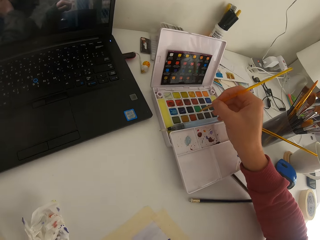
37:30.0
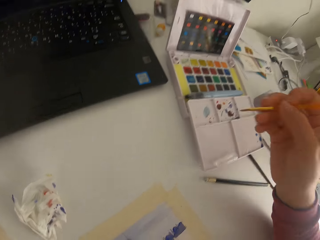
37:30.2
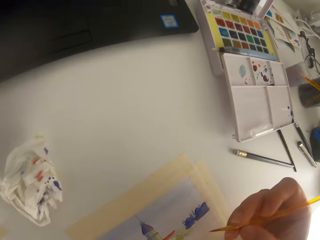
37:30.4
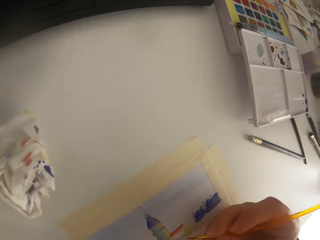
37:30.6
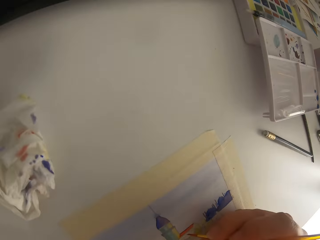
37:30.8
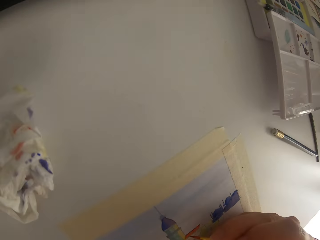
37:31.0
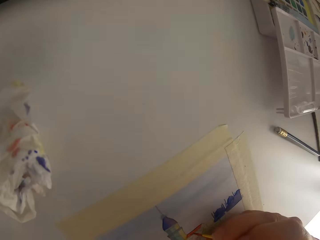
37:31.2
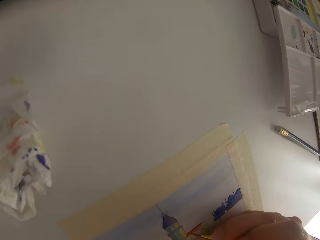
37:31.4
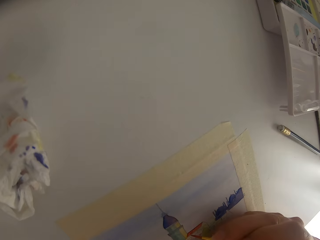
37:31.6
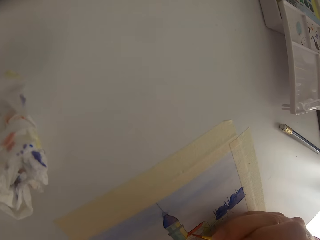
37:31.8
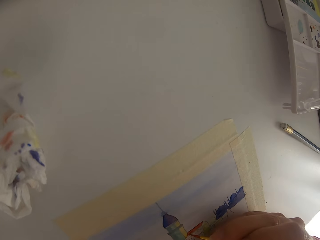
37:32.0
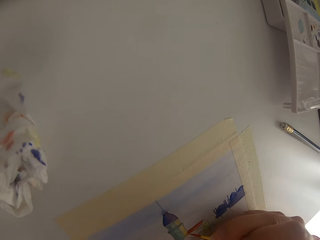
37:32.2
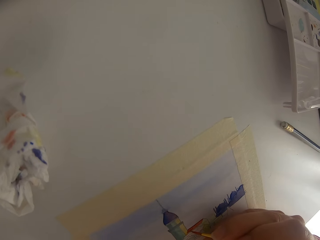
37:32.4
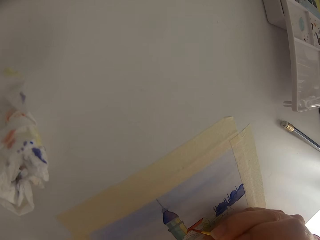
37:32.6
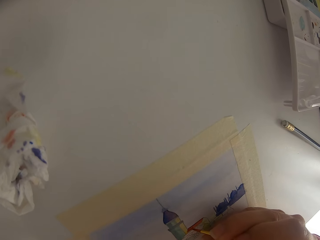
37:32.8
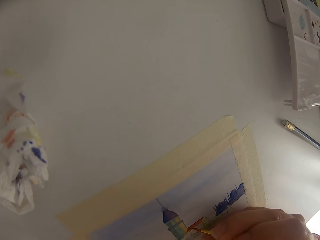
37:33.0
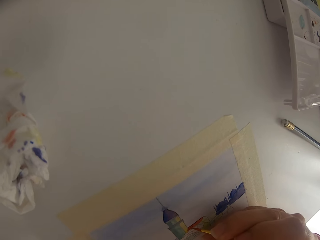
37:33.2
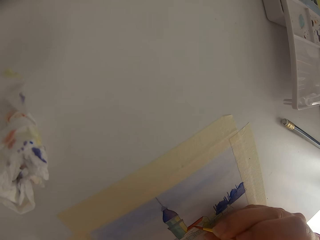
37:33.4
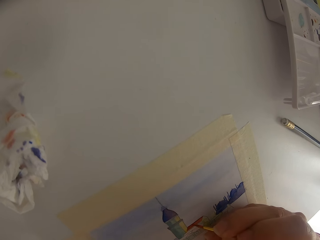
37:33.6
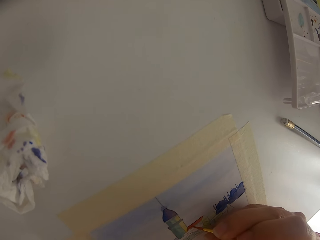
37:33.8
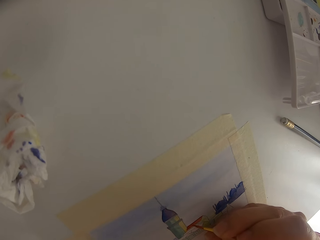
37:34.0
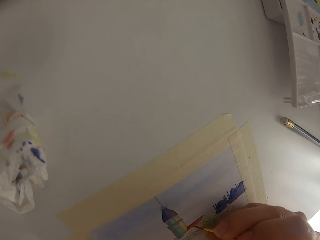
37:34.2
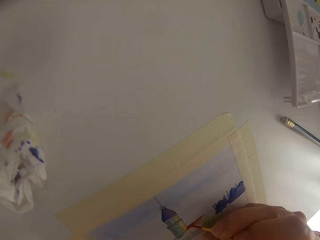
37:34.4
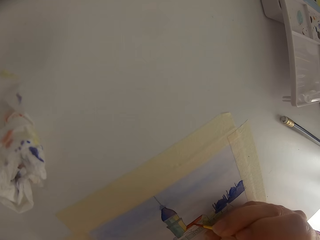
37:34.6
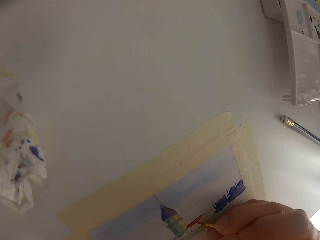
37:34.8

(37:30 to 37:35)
The camera wearer touches the paint brush on solid watercolor.

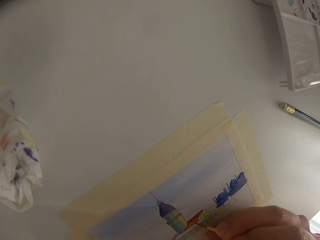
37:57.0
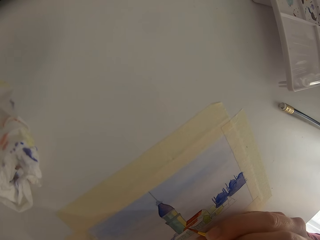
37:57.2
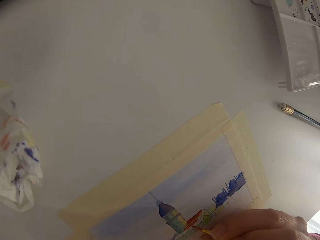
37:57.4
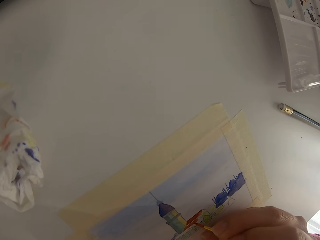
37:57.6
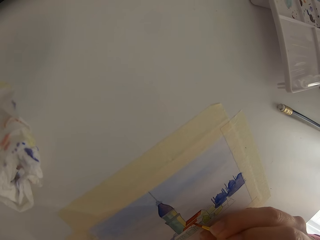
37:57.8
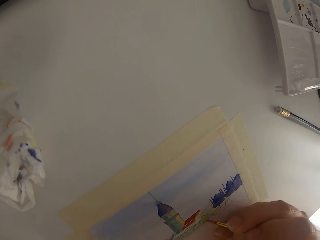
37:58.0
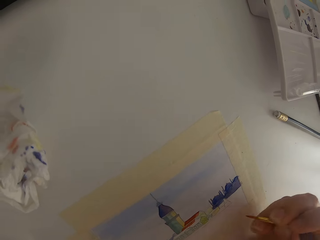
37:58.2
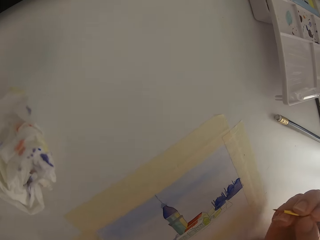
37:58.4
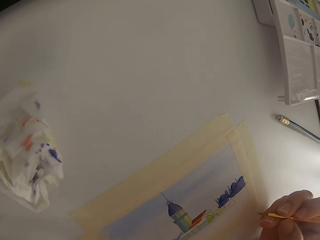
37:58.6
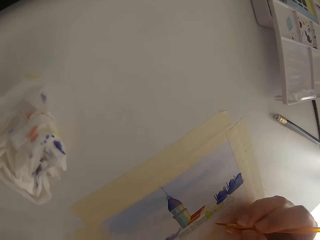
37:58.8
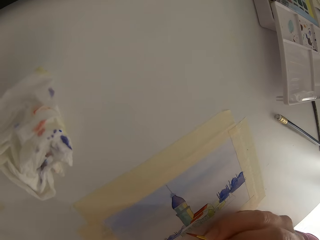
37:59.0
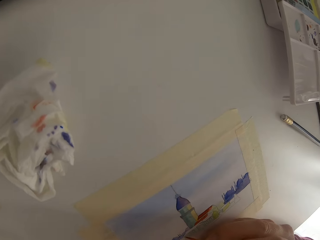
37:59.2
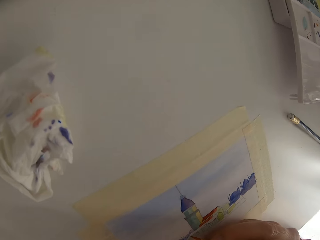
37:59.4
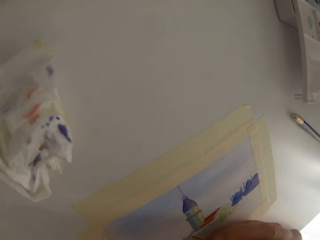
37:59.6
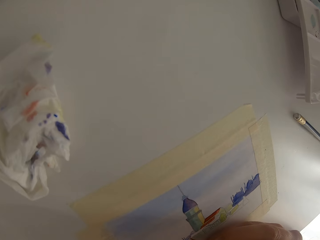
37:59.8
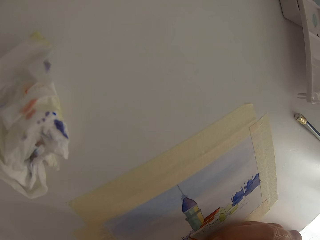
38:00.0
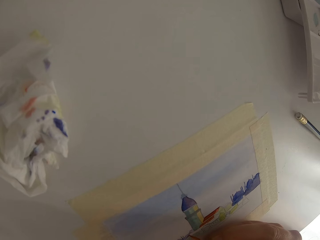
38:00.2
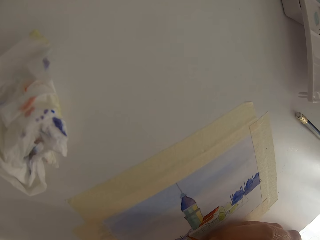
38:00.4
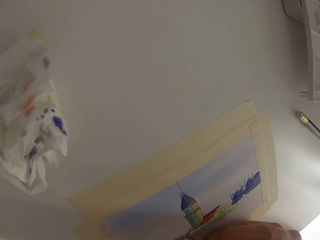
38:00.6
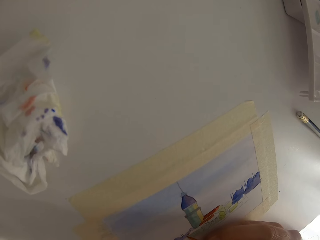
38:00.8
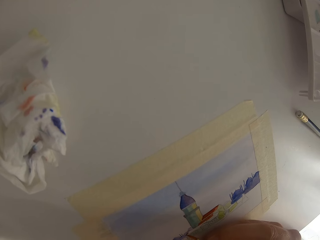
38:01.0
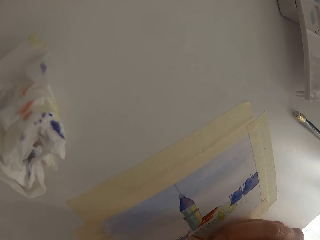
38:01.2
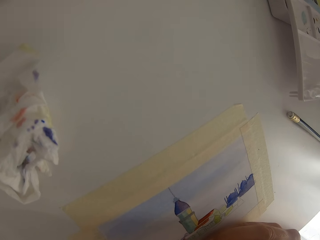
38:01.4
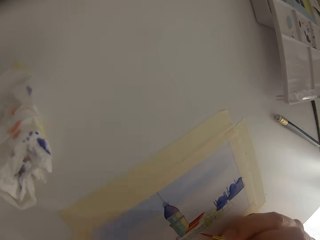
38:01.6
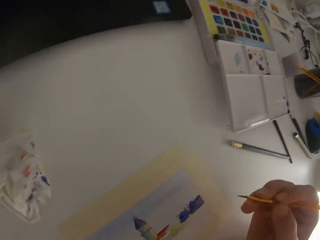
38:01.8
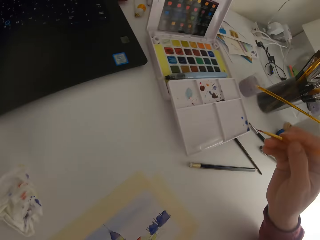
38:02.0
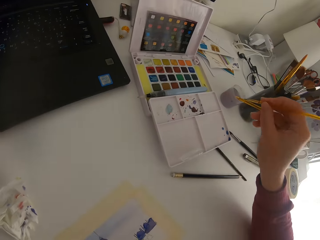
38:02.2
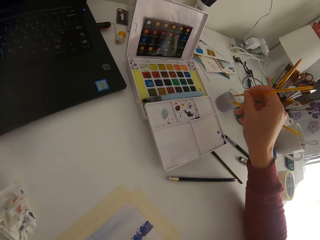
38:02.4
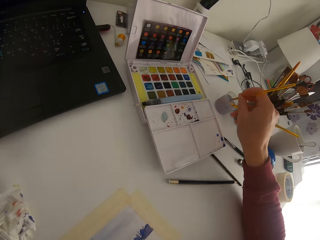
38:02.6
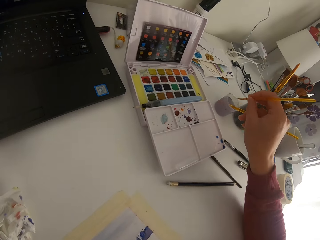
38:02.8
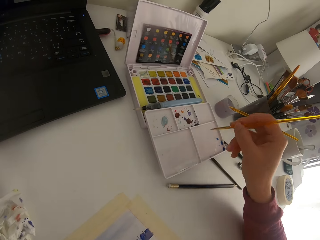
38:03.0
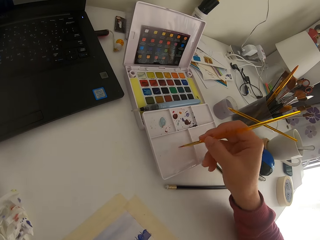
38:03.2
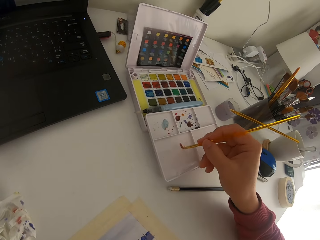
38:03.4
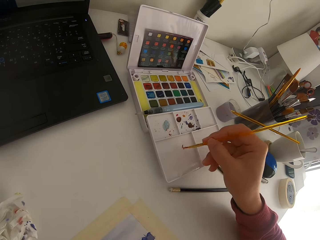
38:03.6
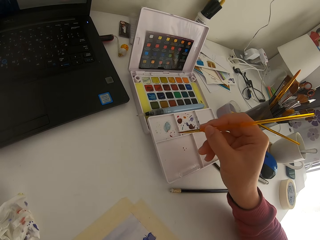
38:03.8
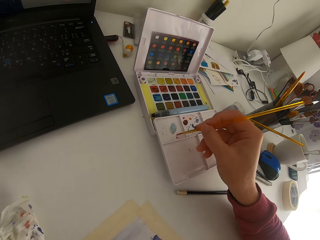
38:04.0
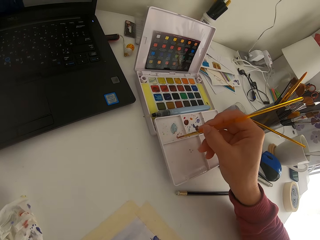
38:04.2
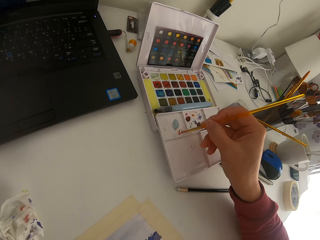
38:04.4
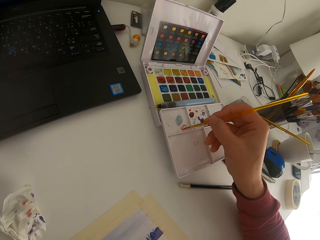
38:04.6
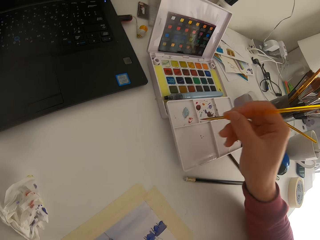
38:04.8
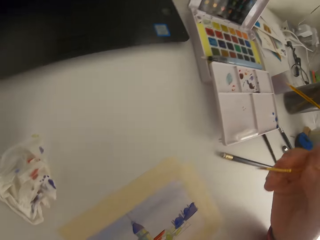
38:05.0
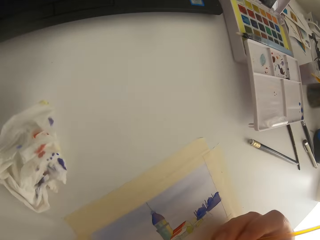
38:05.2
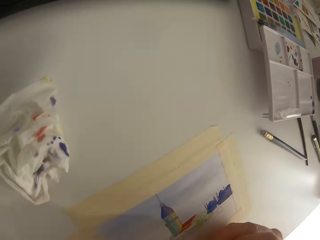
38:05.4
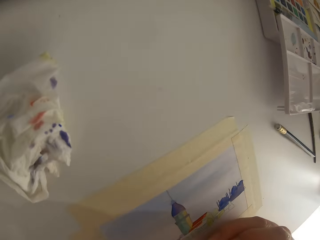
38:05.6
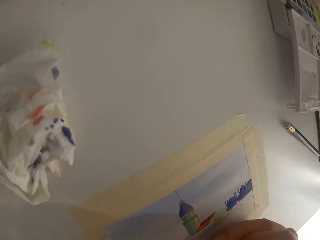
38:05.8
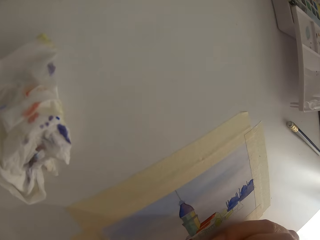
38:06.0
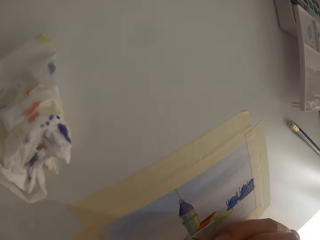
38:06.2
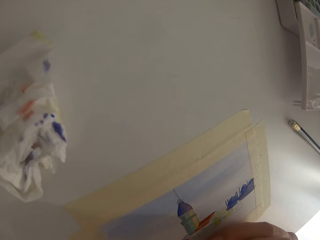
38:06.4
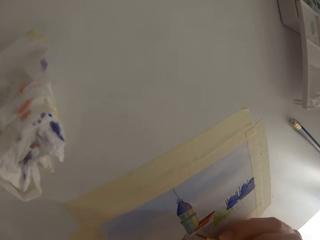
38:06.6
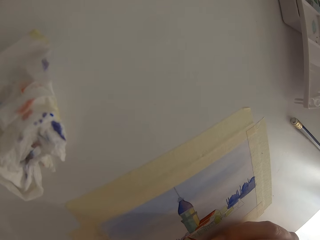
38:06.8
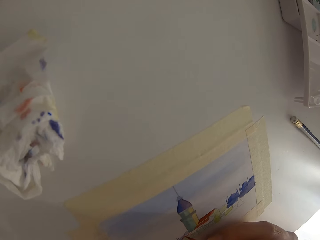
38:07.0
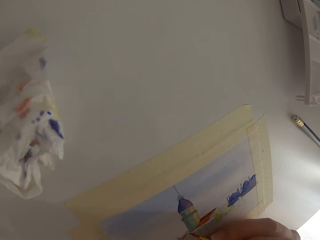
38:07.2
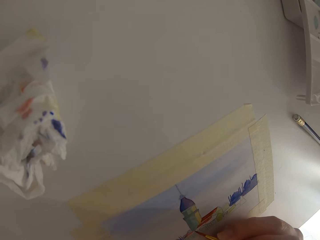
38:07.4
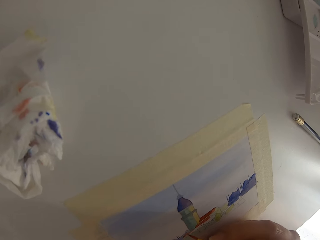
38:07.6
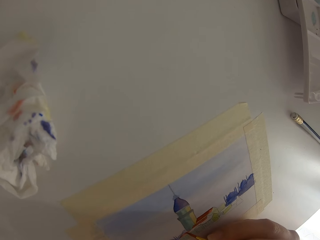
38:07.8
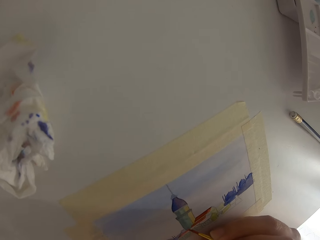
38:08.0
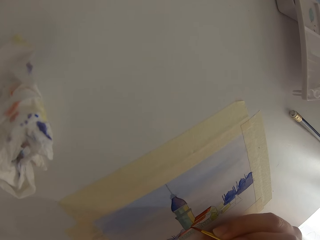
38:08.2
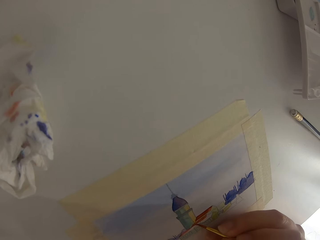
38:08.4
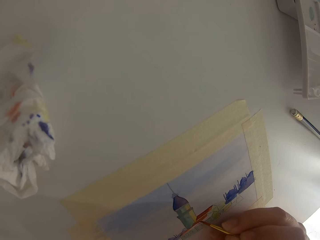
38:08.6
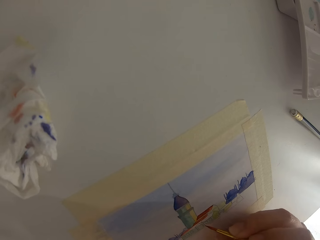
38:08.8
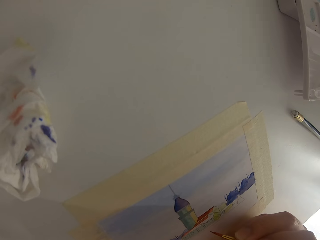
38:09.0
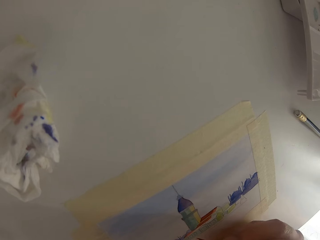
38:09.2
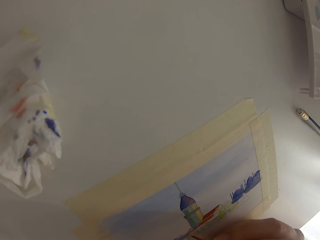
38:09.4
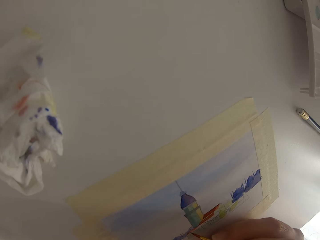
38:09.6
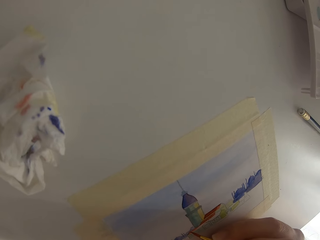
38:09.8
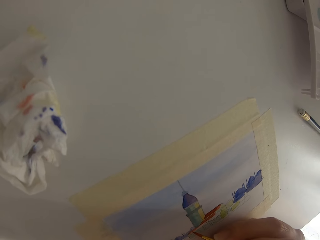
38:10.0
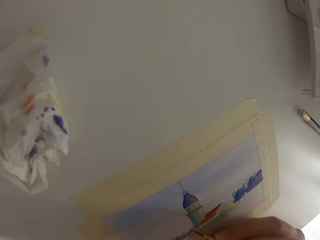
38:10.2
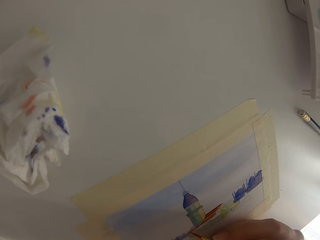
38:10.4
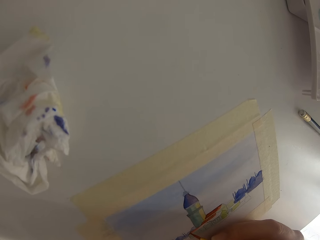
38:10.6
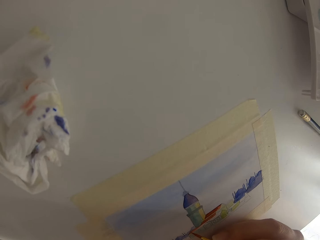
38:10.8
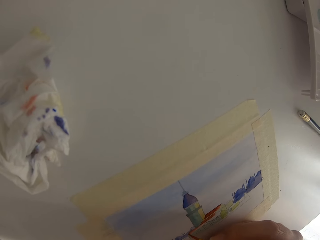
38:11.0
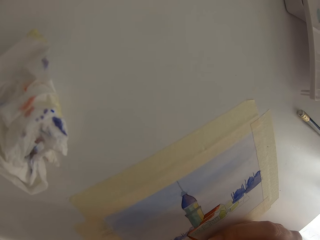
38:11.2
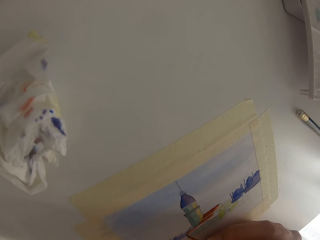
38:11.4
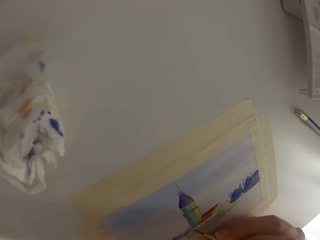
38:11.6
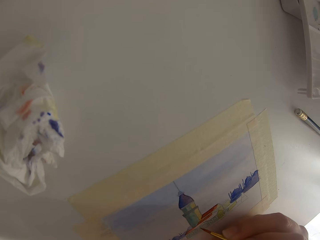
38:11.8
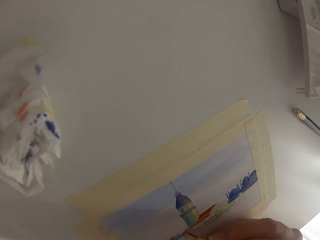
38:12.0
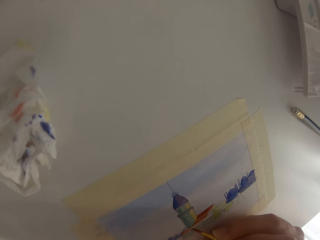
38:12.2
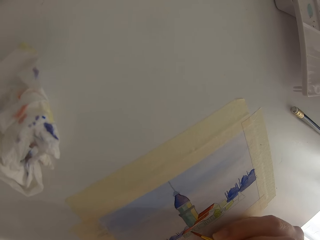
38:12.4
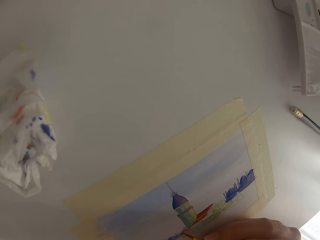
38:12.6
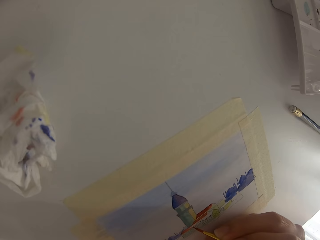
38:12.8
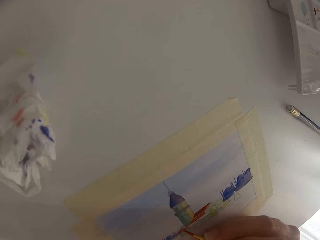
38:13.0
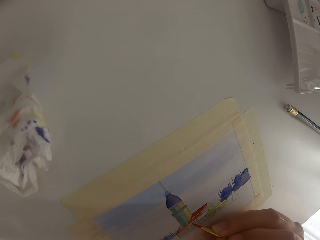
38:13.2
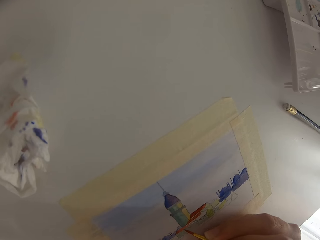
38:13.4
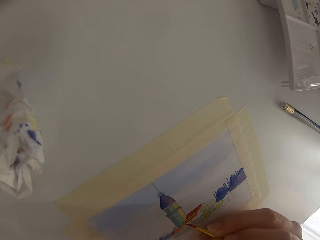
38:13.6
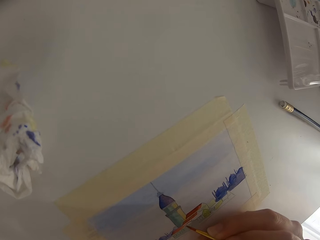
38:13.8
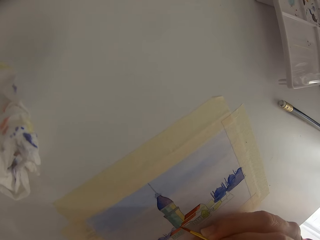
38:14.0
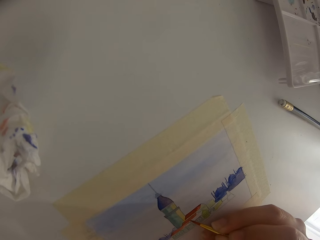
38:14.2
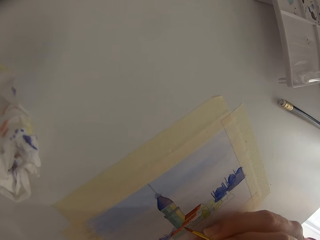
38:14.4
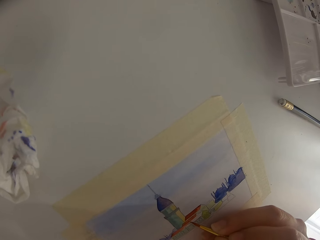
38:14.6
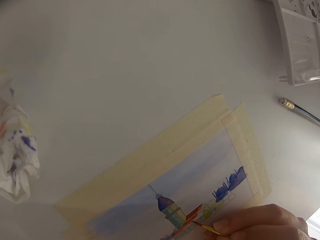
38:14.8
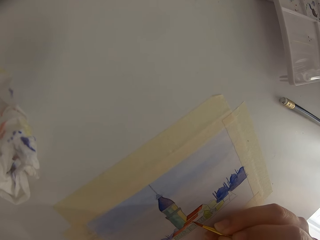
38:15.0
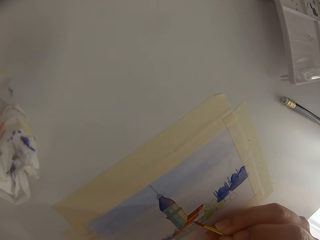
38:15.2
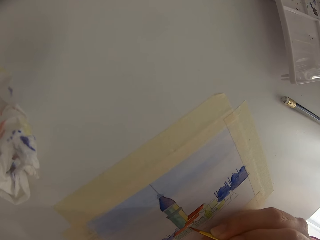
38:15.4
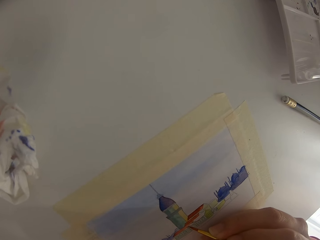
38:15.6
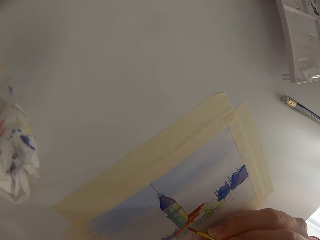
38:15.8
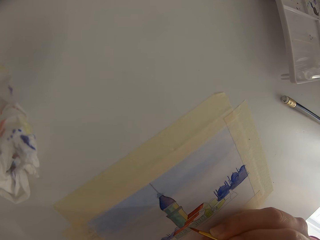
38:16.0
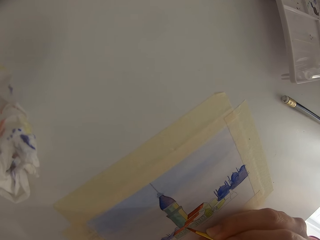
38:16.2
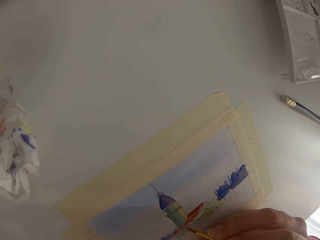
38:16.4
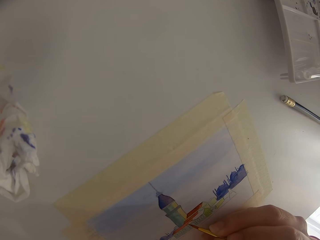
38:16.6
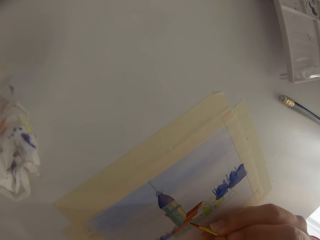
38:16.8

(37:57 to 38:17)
The camera wearer paints on paper. They pause painting. They paint on the paper. They dip a paint brush in water. They mix the color on a palette.
